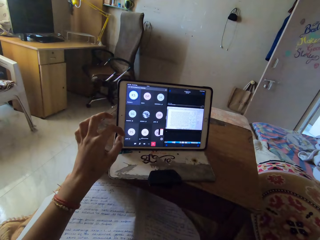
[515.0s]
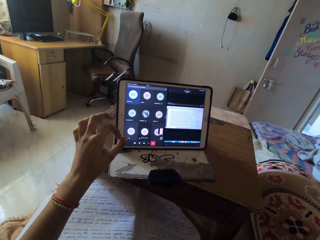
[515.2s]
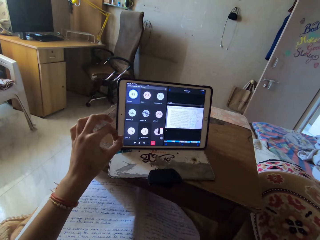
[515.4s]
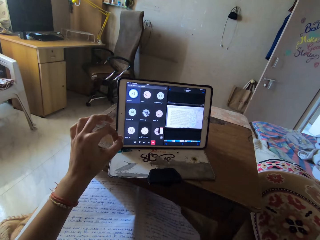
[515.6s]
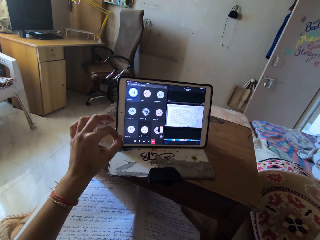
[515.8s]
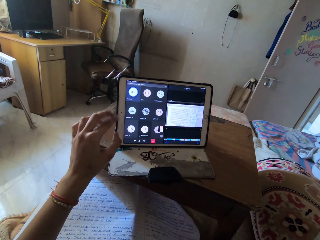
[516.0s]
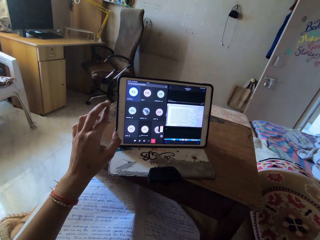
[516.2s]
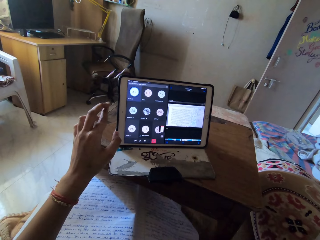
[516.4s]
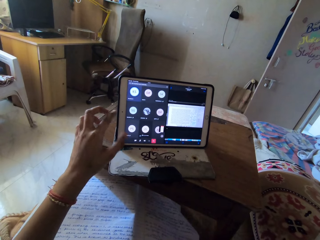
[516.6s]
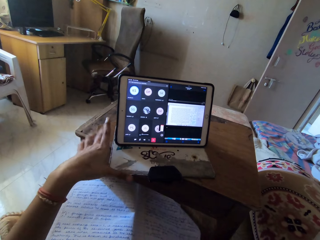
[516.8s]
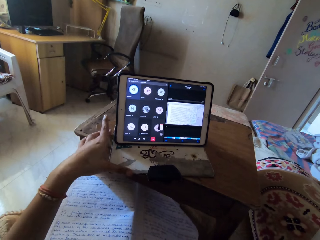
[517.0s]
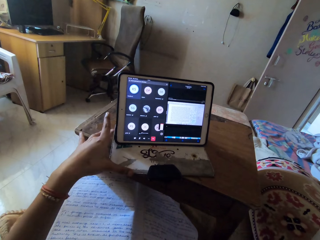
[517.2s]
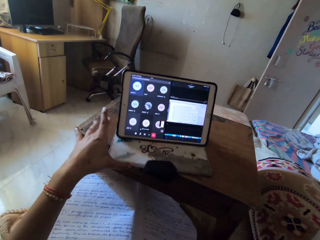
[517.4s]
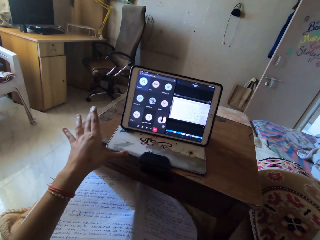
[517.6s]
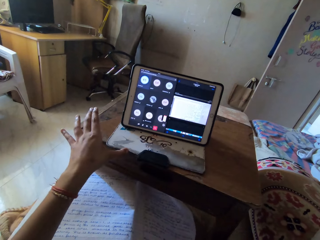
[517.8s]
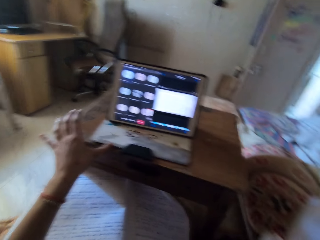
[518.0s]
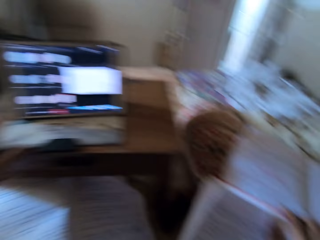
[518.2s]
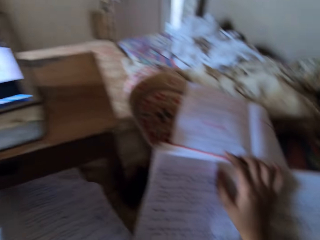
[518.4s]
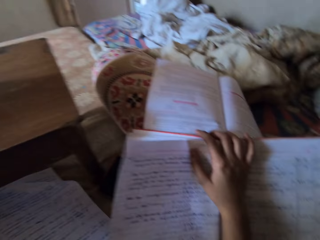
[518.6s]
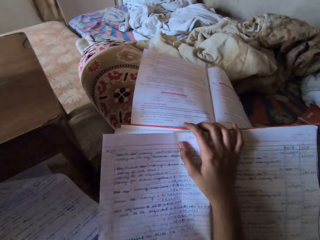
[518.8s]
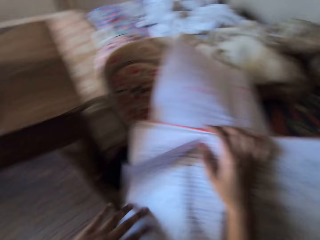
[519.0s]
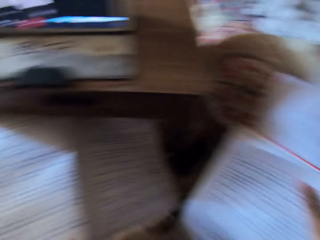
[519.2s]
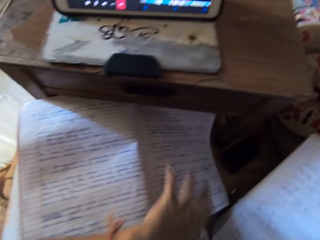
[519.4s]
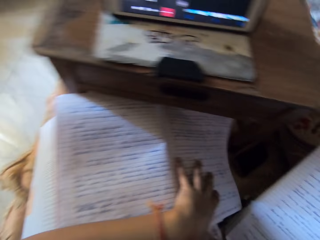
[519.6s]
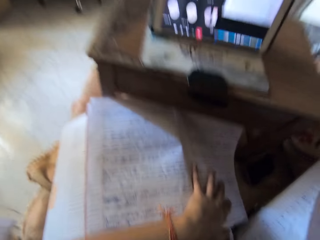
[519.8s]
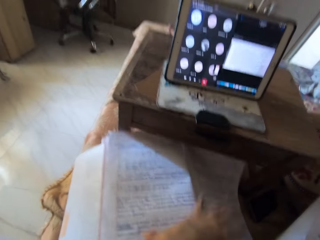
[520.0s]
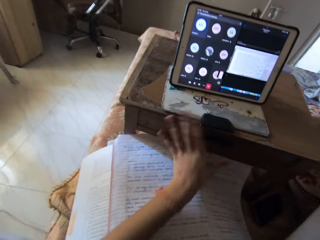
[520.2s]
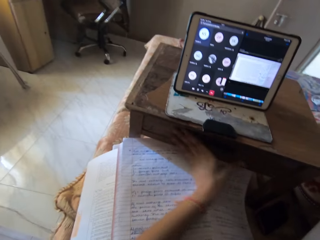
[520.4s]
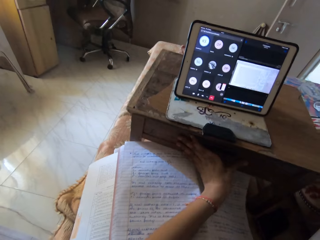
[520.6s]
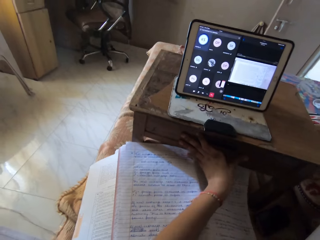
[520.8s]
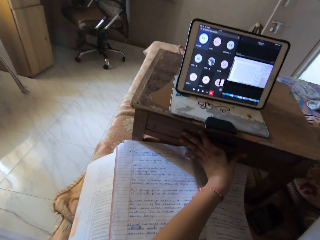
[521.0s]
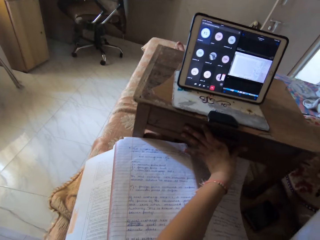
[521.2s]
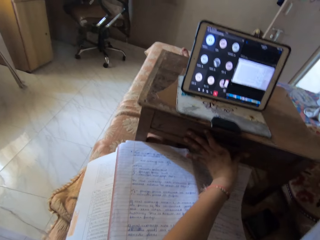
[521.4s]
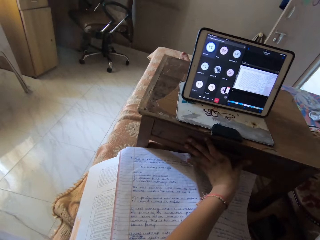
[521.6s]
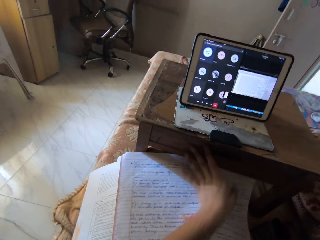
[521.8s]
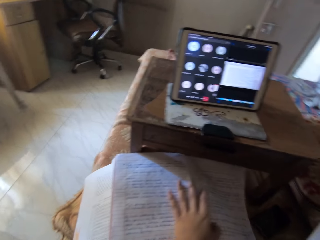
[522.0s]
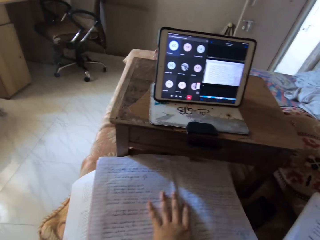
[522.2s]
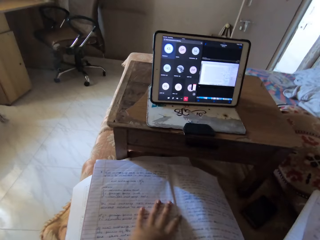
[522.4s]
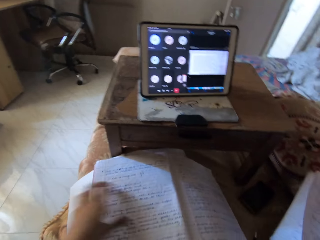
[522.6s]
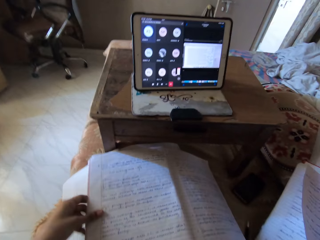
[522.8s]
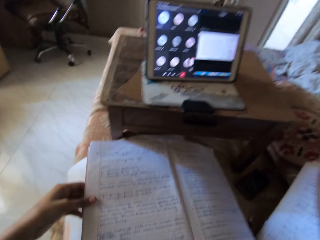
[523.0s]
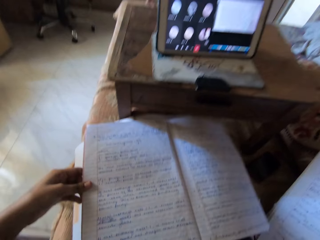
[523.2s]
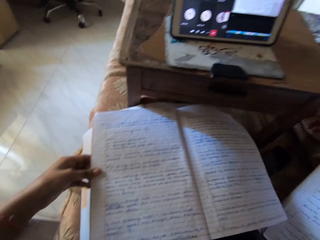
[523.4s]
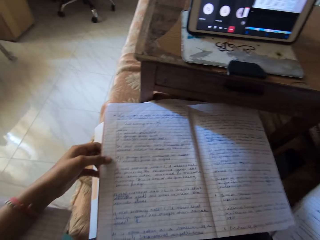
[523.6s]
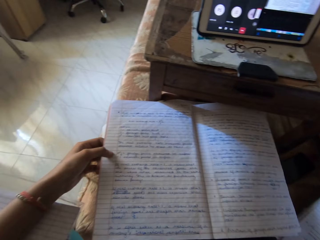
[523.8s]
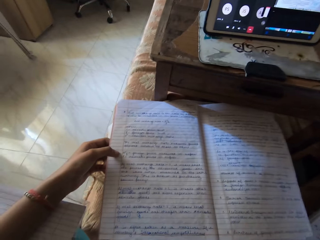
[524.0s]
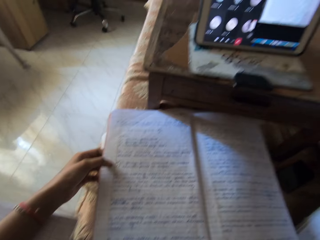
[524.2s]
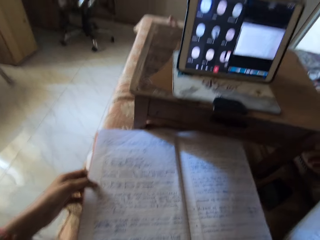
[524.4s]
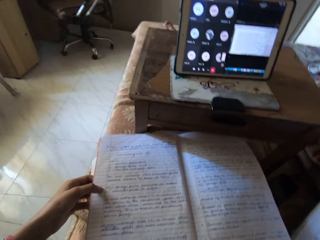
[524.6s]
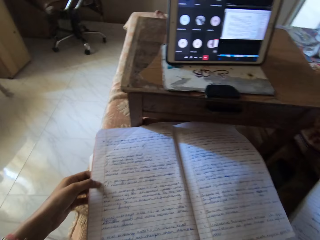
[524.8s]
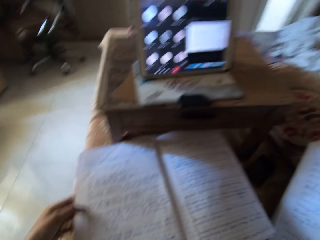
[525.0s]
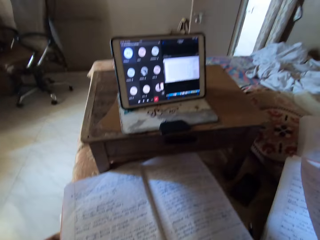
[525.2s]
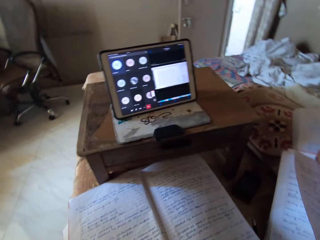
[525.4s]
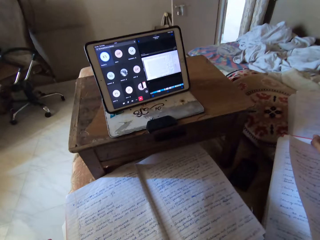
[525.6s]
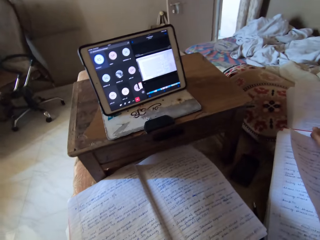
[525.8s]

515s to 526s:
The camera wearer touches a tablet. She pushes the tablet. She places her left hand on the book where her right hand is. She changes the position of the table with her left hand. She pushes the table. She adjusts the book on her thighs with her left hand. She pulls the book.

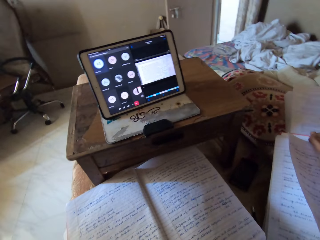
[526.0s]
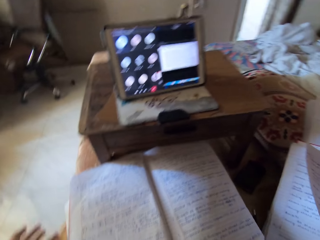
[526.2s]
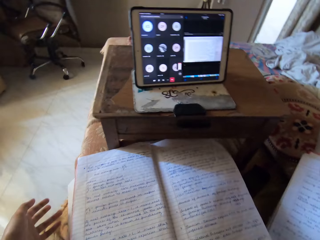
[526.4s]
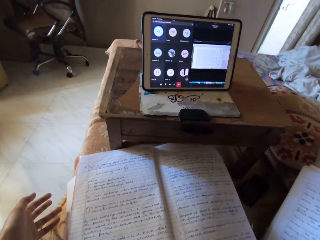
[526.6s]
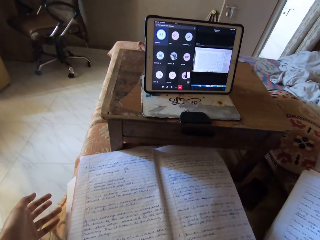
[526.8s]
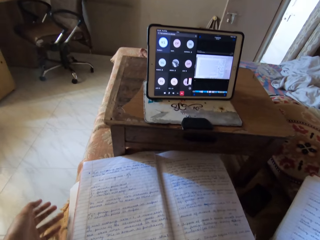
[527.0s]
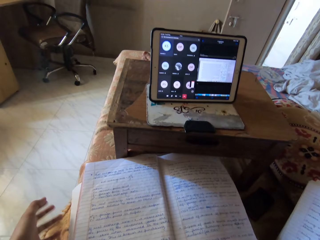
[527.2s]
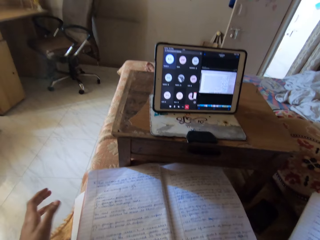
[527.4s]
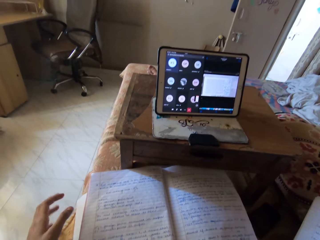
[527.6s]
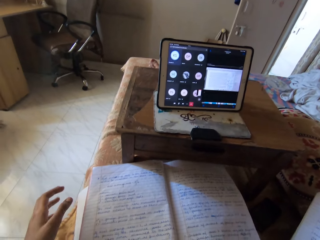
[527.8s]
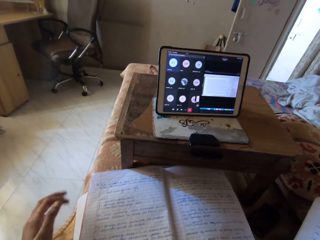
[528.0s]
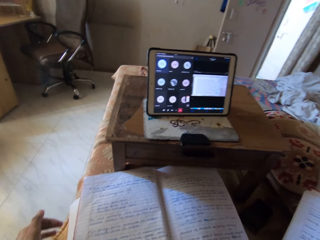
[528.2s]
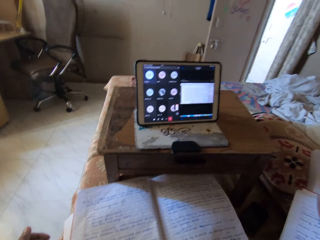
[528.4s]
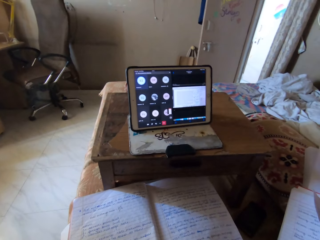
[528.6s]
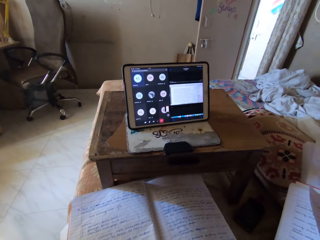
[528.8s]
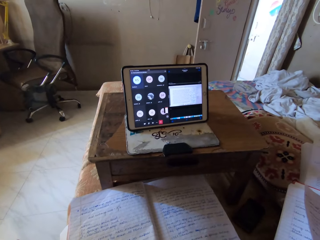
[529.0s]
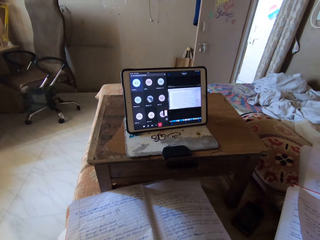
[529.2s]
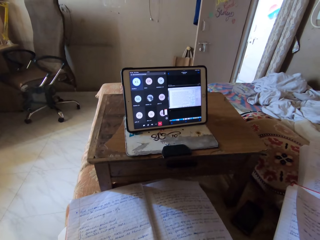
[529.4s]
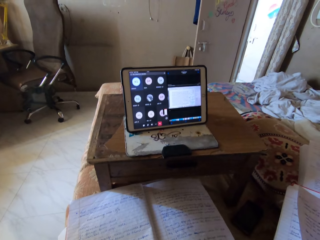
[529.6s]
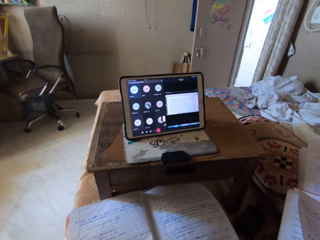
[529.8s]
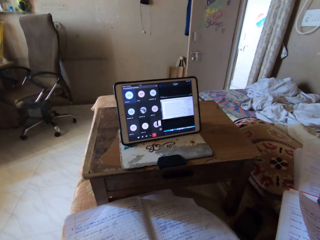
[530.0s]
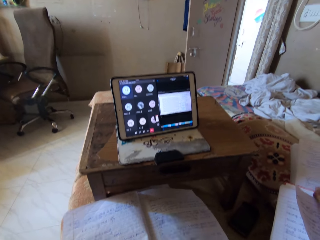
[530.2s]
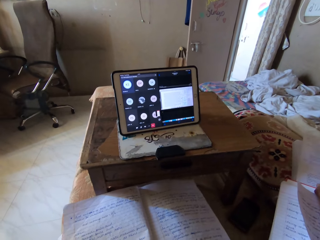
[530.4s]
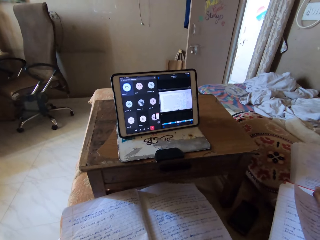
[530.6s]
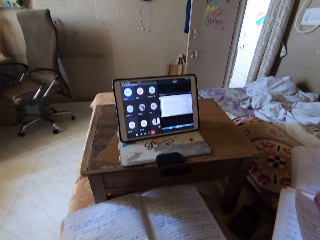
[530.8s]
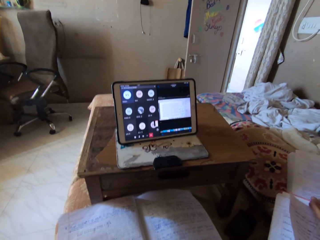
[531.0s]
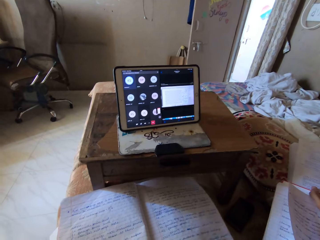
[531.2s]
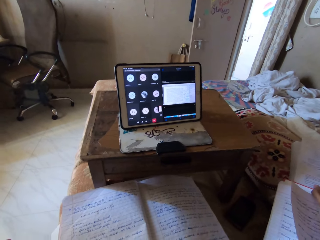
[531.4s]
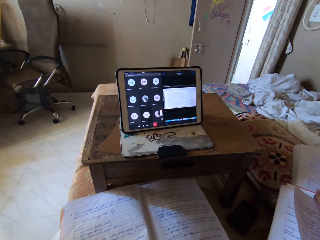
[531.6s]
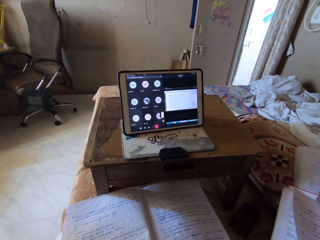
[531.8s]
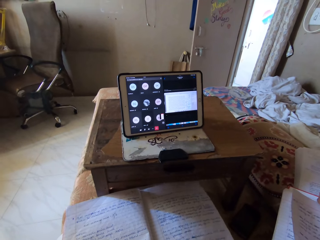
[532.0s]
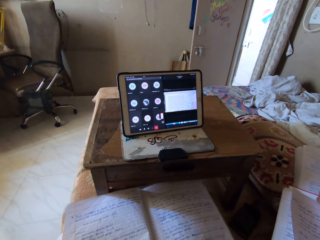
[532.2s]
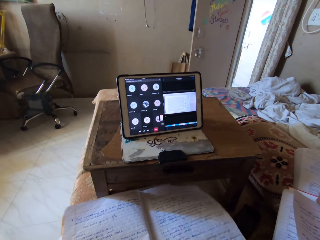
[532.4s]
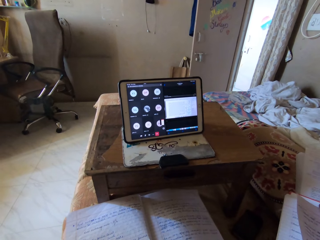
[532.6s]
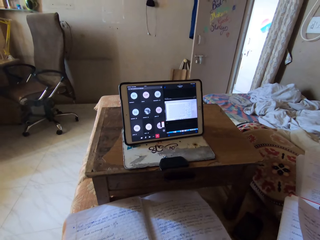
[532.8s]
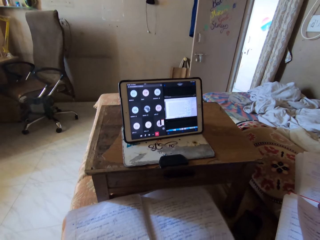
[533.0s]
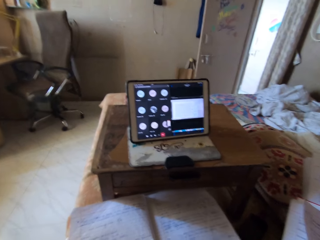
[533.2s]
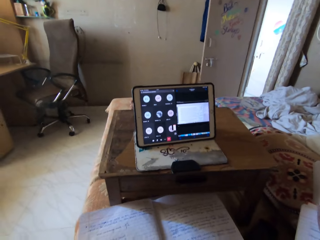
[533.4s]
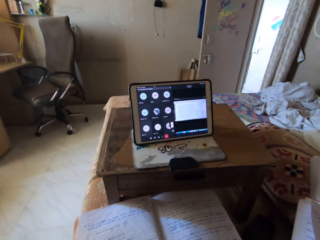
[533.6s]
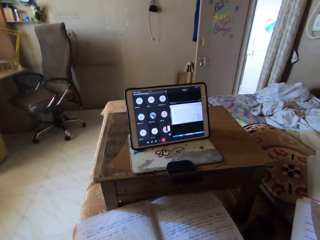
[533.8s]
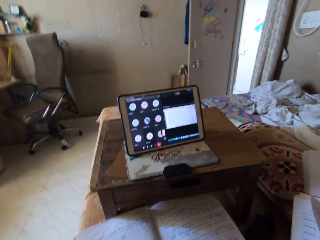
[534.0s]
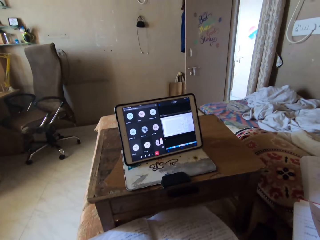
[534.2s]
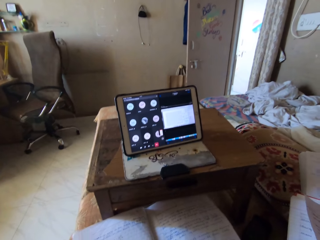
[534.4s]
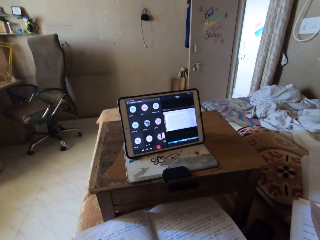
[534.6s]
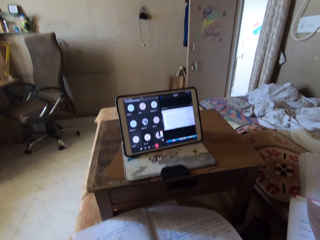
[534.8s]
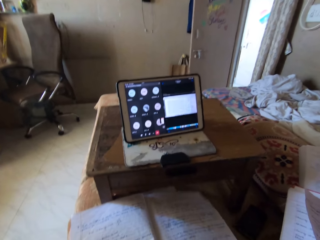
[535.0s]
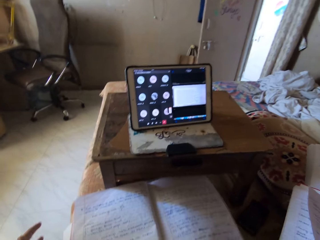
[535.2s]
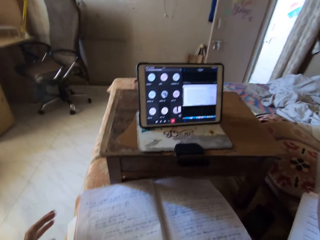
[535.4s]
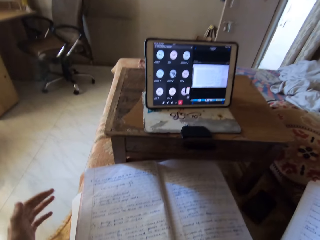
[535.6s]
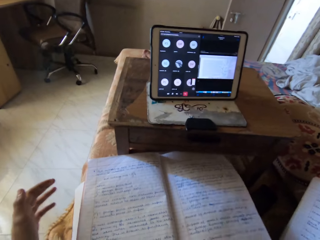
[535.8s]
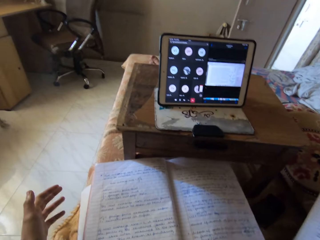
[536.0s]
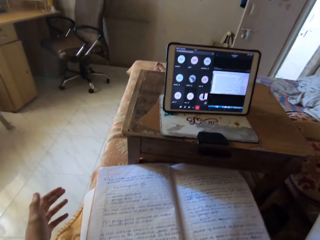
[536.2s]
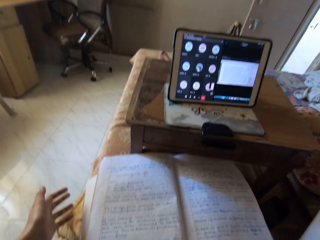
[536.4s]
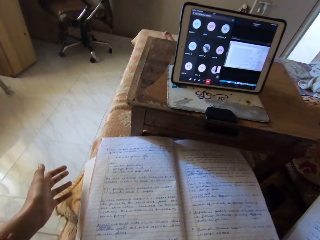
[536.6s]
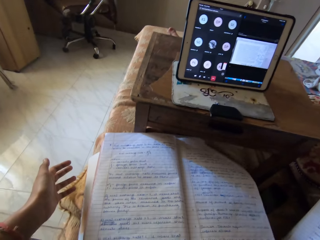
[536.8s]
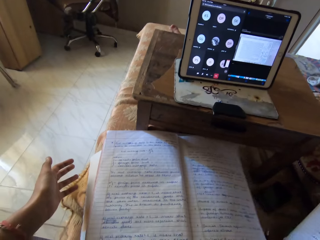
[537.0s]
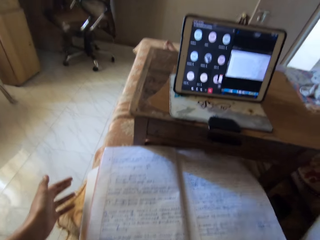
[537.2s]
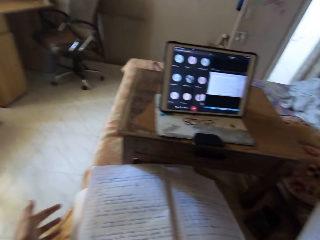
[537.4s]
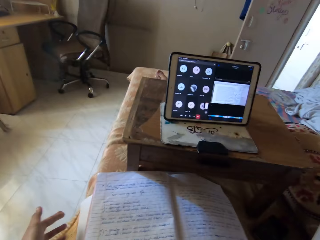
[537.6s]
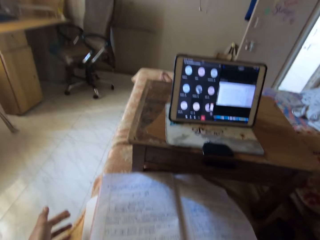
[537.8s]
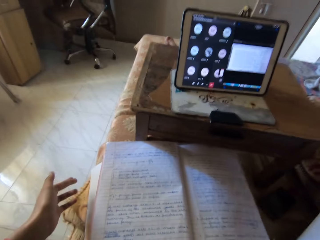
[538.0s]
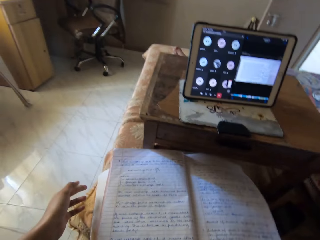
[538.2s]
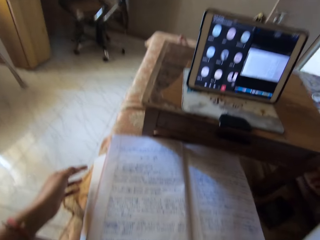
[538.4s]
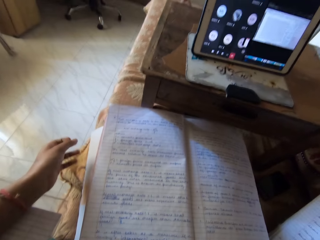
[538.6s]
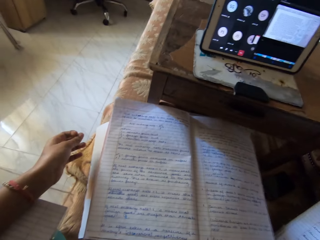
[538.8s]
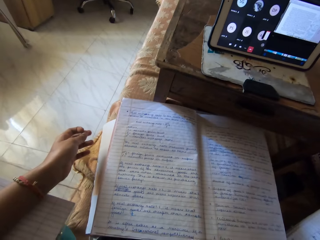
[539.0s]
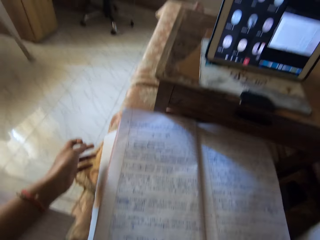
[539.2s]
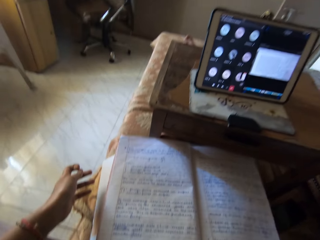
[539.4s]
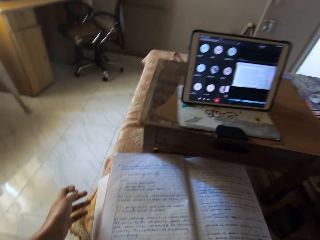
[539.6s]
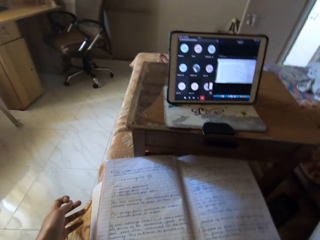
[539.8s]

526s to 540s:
The camera wearer makes hand gestures with her left hand. She moves her right hand. She moves her right hand again.
